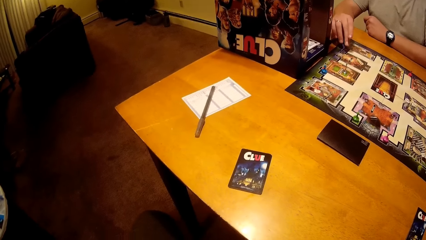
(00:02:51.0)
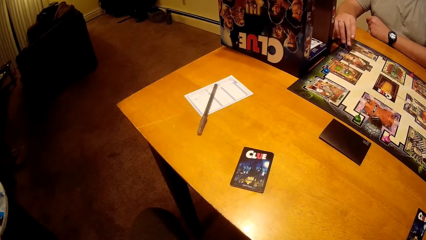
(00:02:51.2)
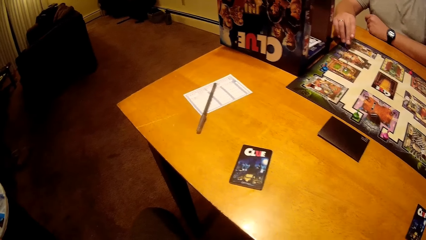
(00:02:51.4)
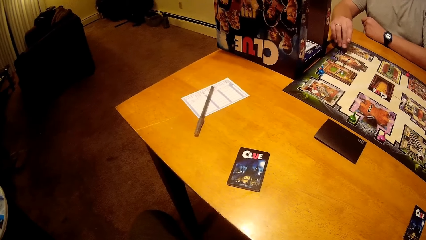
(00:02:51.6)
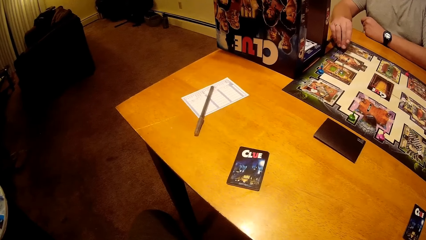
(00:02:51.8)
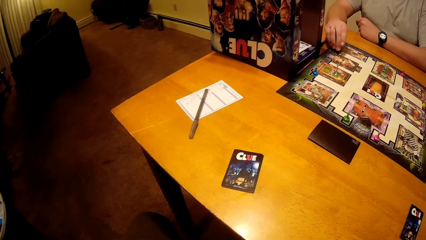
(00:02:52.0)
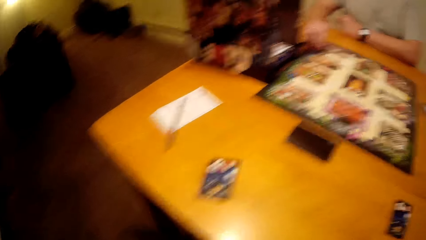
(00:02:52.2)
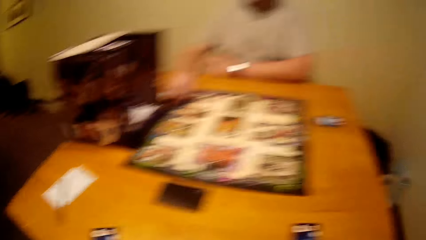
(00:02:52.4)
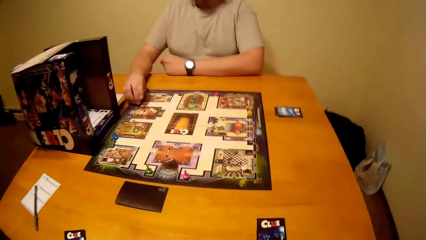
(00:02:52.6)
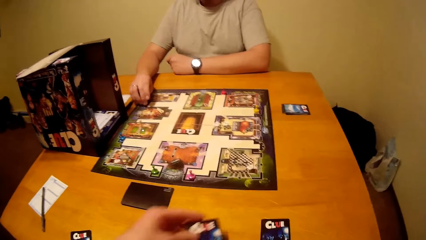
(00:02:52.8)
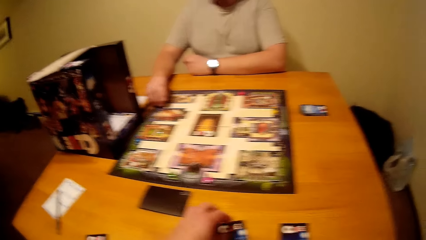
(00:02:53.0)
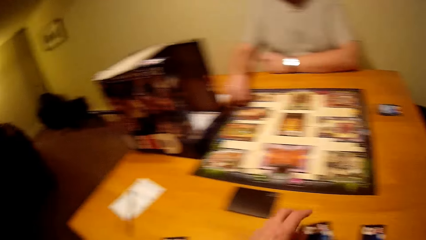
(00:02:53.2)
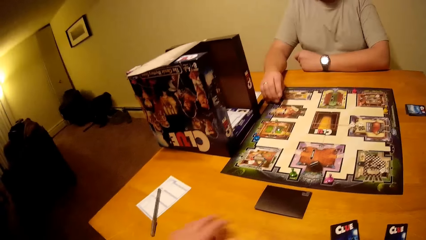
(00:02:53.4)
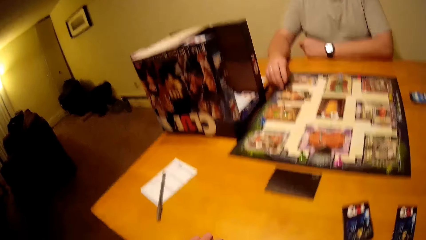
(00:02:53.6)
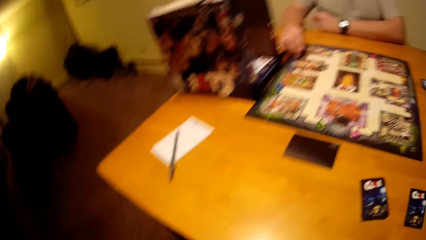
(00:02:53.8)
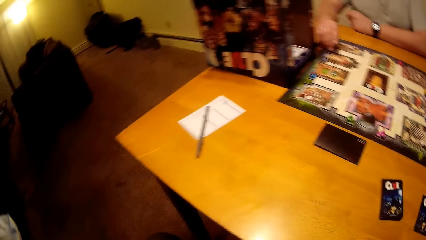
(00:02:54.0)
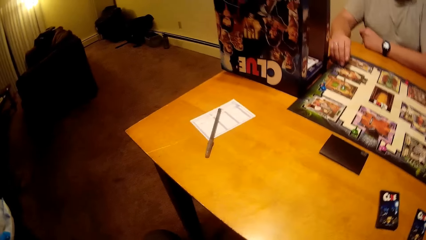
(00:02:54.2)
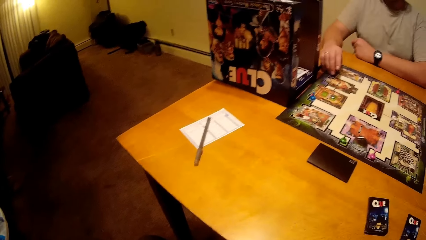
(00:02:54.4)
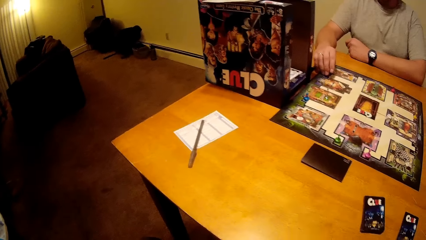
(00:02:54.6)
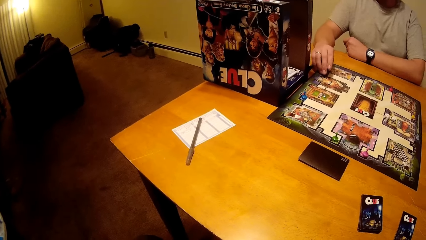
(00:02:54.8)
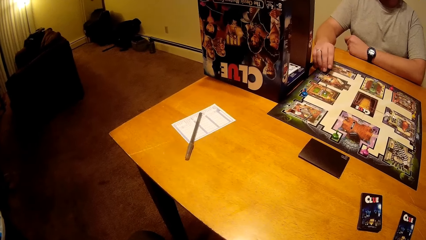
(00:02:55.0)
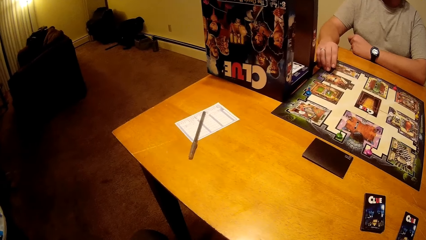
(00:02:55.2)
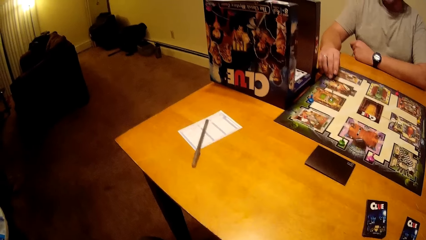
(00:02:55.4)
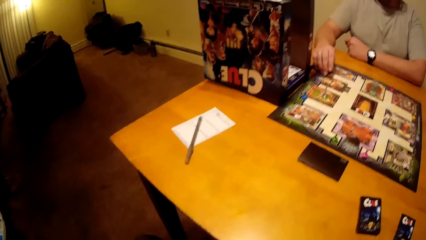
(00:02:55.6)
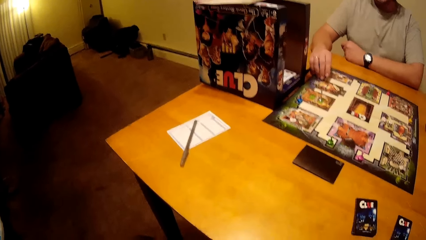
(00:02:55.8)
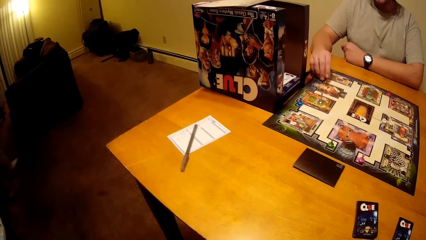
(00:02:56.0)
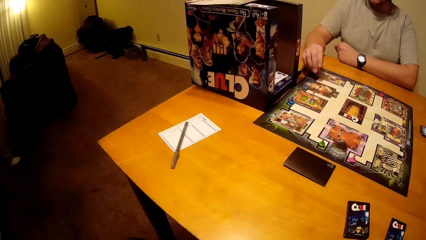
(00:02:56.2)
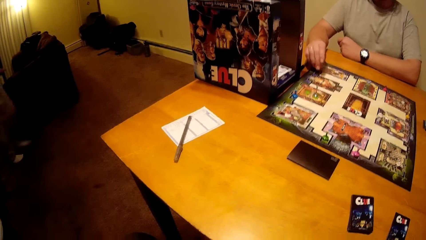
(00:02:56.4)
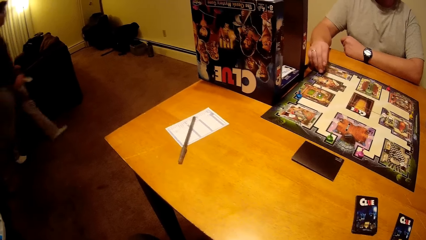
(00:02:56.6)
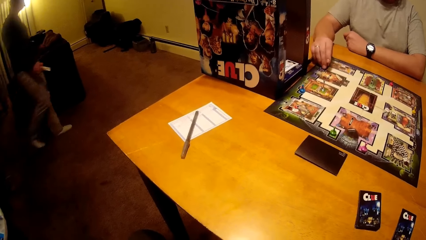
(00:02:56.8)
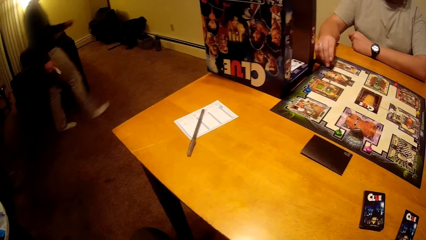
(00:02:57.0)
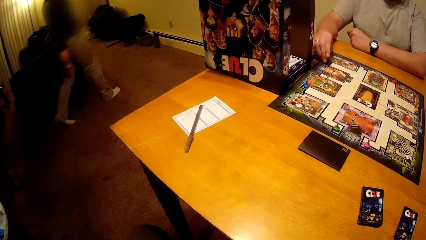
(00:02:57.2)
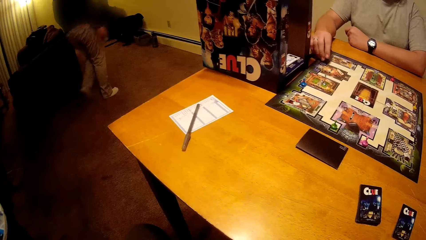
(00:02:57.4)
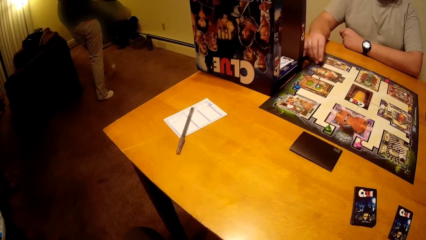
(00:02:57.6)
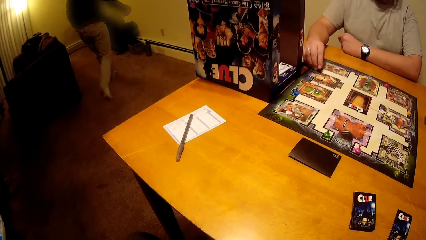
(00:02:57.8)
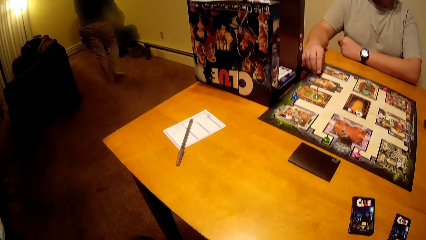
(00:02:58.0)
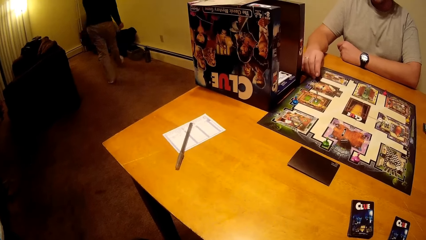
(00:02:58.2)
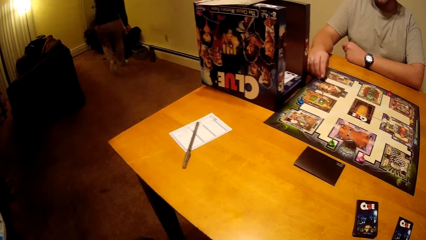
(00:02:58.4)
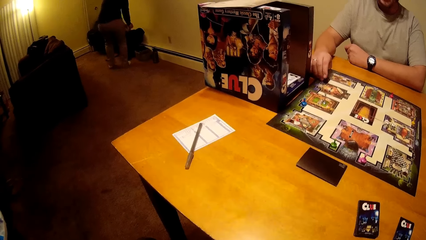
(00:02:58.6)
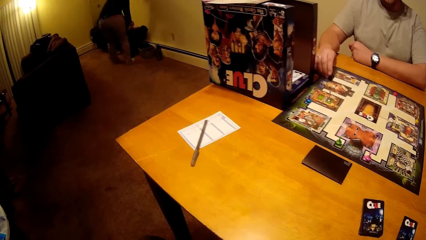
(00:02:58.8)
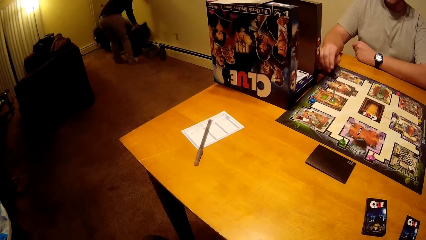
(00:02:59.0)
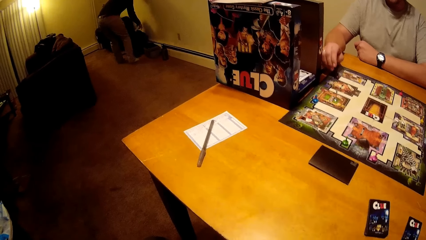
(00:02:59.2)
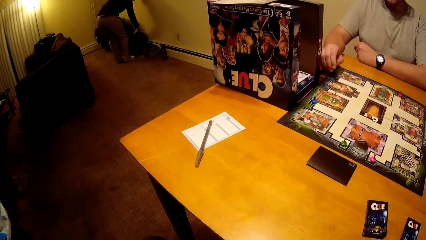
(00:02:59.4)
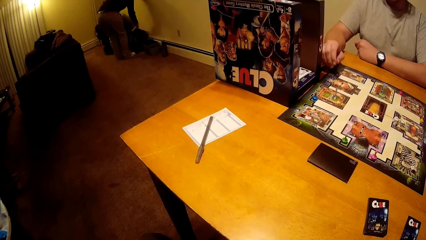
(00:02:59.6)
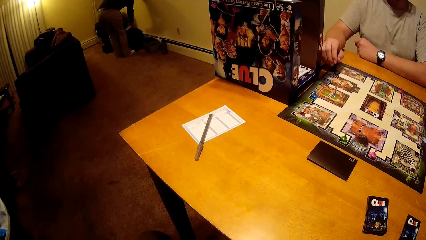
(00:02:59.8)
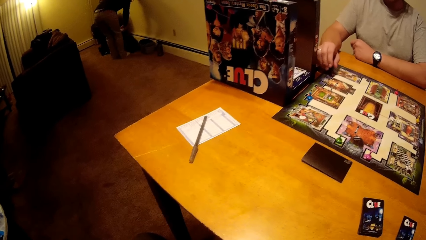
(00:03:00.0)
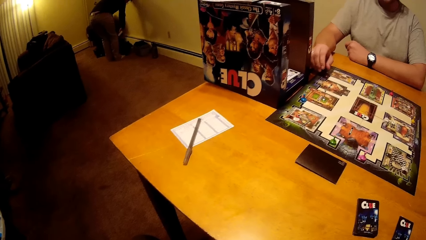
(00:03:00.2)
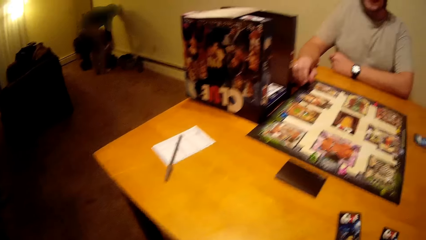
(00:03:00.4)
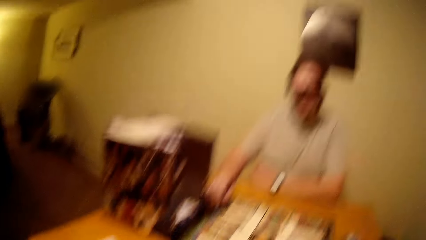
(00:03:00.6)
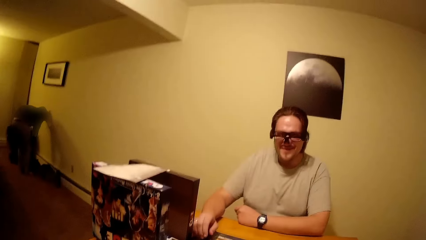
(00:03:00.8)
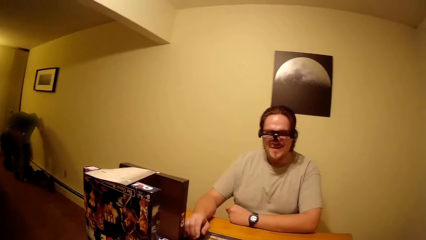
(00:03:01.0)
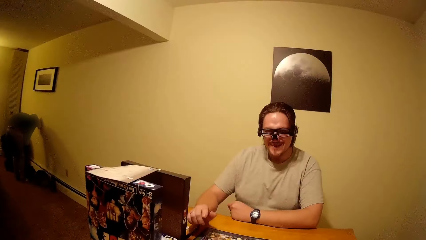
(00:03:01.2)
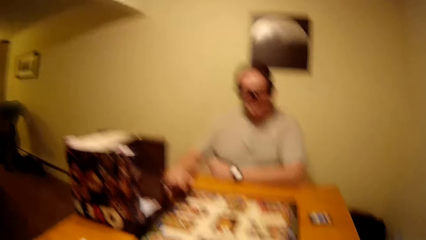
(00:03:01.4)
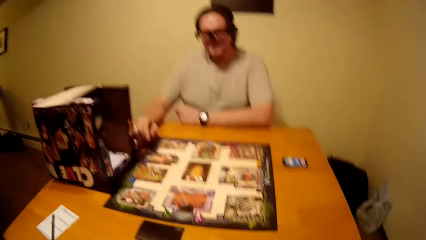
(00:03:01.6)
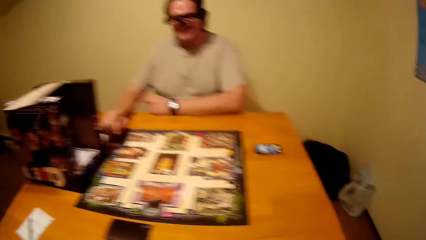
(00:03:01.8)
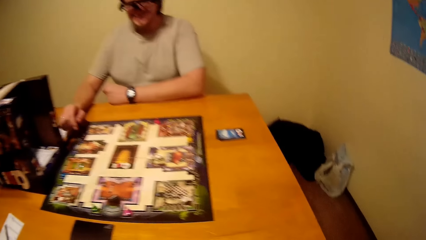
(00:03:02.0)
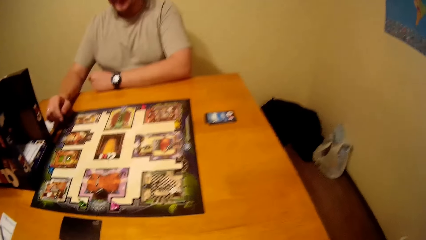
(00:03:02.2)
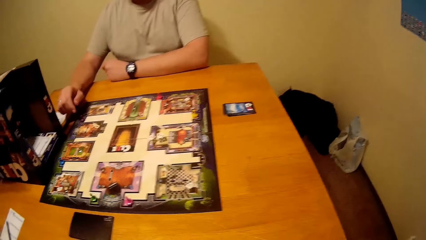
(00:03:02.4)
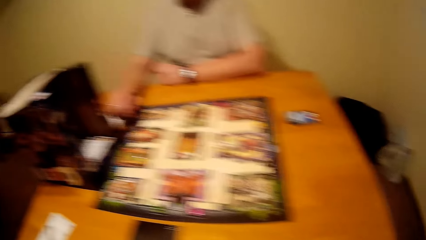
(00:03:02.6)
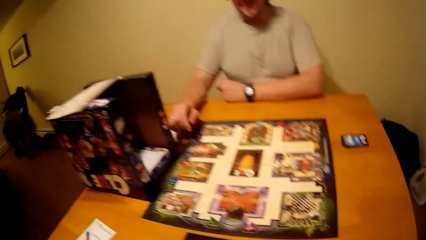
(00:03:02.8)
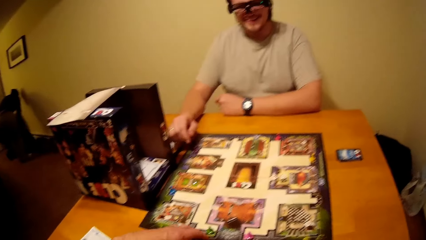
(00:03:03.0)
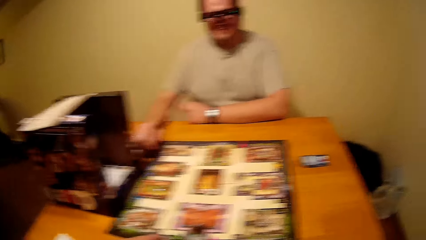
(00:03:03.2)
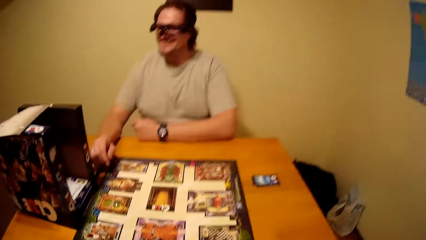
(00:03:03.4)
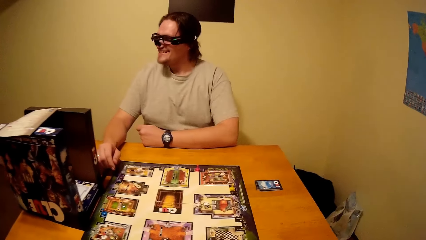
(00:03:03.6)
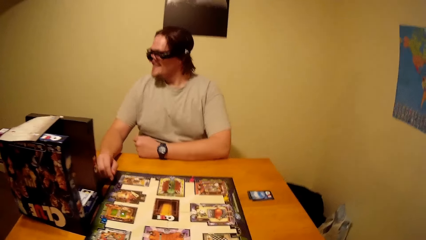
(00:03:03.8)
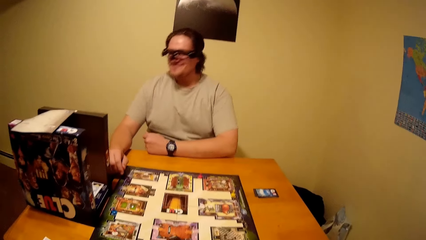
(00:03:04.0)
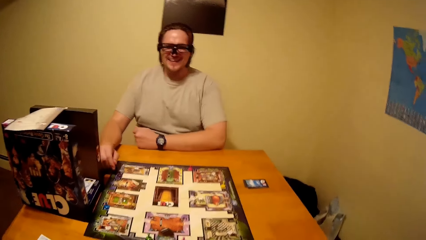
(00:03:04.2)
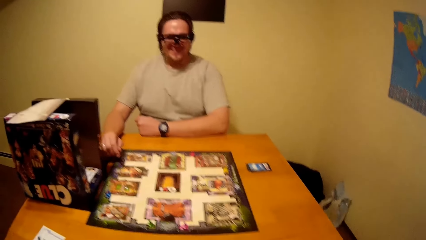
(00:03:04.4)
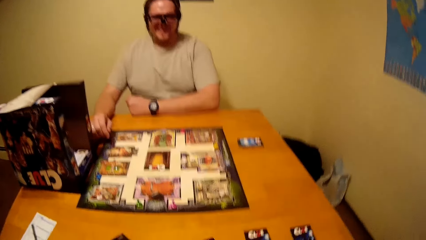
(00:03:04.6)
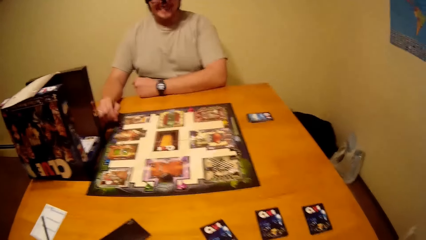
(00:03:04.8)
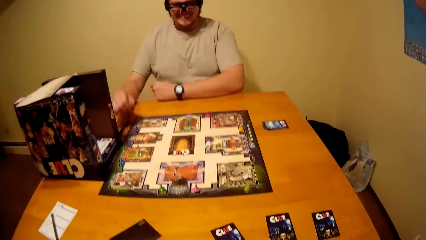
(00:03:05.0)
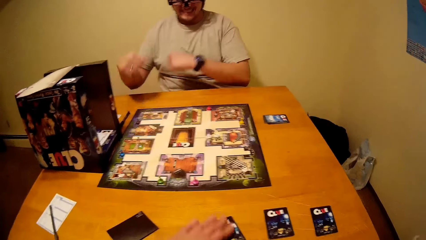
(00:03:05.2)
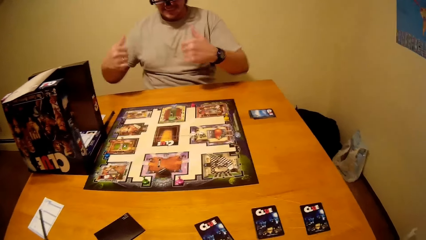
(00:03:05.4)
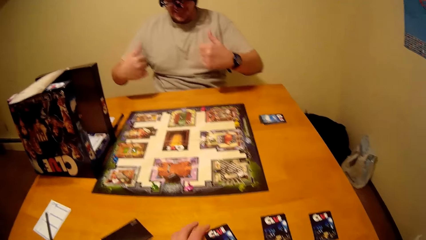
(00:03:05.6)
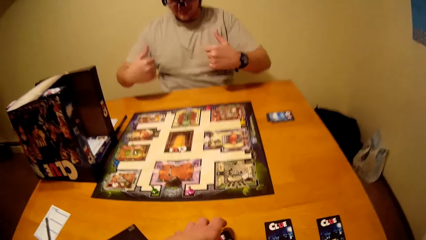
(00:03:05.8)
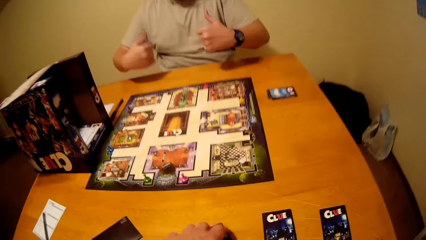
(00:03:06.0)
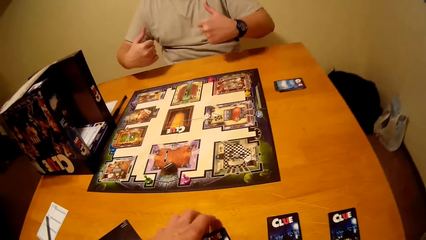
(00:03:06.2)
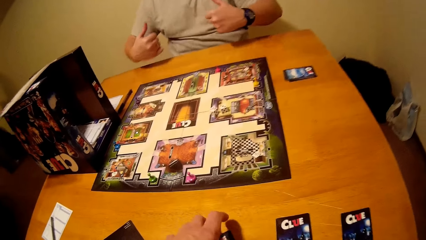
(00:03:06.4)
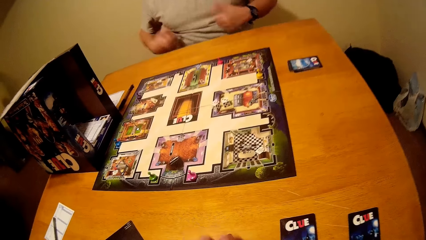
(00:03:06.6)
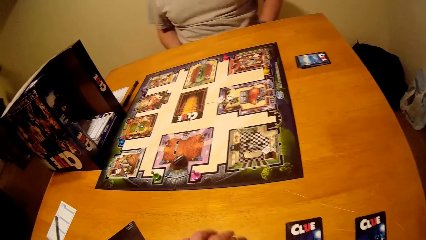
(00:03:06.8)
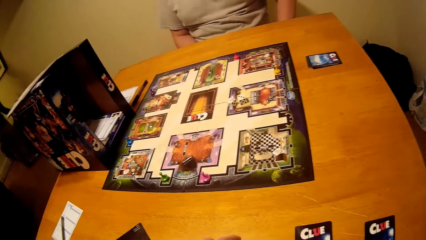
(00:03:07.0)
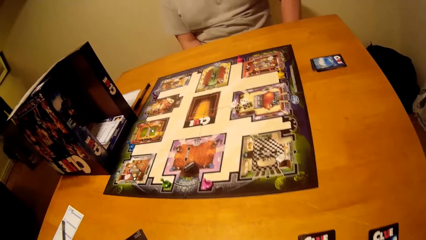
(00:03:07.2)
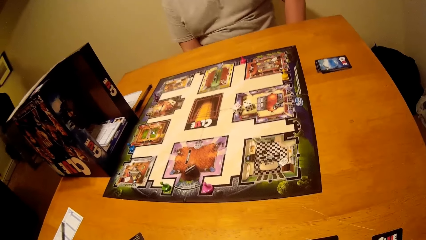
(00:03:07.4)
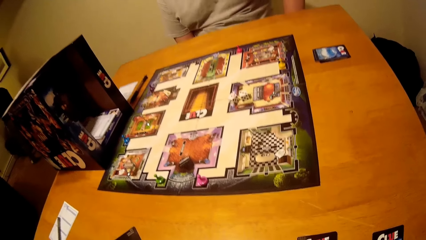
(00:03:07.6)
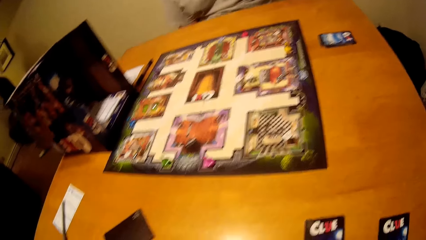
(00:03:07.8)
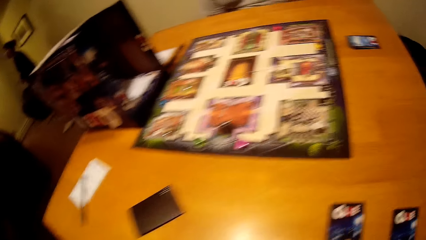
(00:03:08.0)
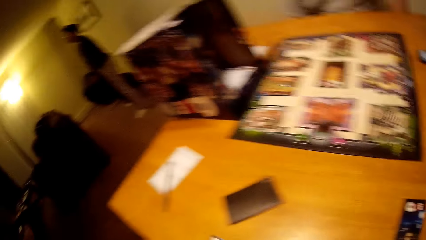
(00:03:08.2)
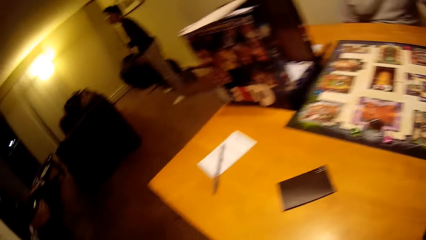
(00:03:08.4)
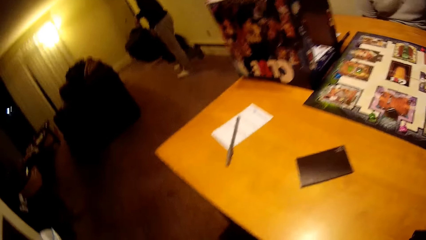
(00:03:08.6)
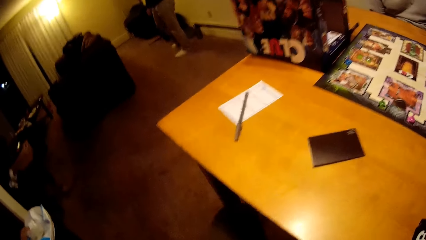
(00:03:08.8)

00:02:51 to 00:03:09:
The camera wearer puts the cards on the table. A person walks in the room. The person searches on the bags. Another person talks to the camera wearer. The other person puts thumbs up. The camera wearer picks the cards from the table.
